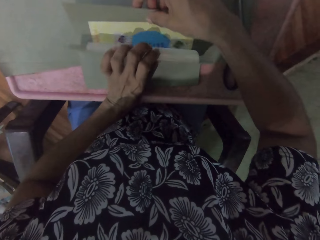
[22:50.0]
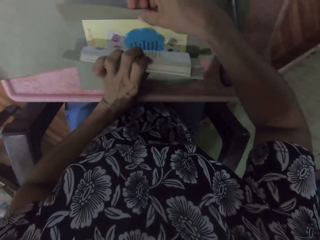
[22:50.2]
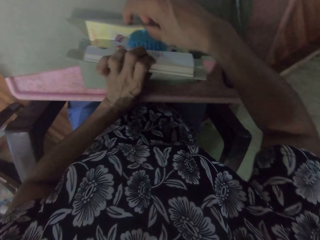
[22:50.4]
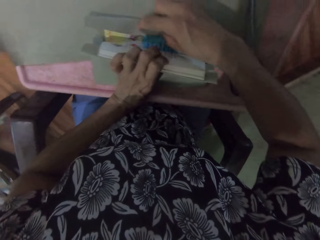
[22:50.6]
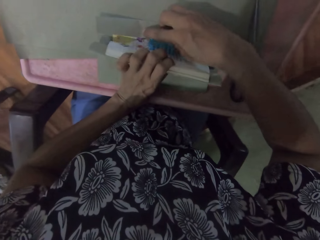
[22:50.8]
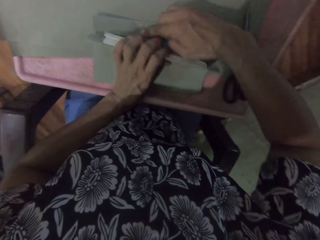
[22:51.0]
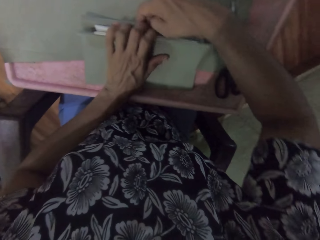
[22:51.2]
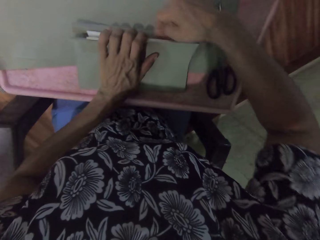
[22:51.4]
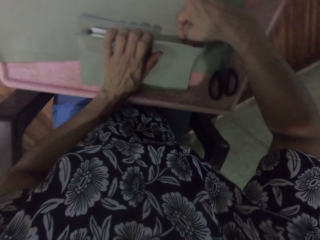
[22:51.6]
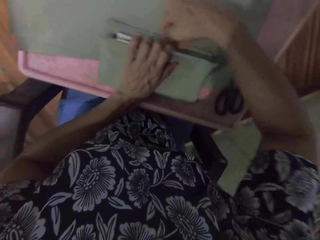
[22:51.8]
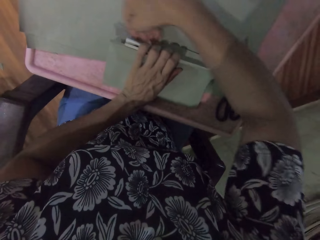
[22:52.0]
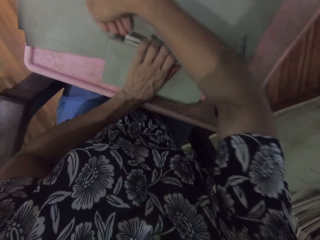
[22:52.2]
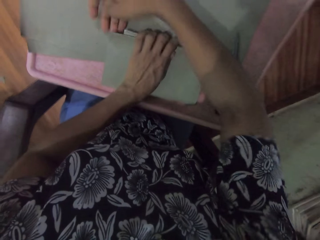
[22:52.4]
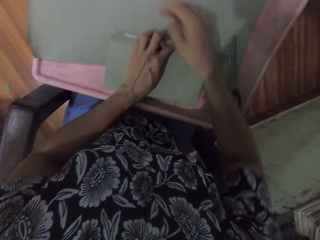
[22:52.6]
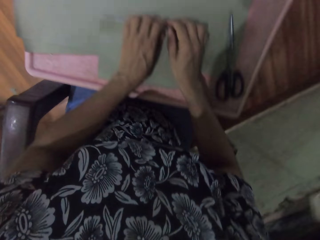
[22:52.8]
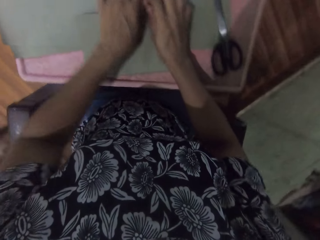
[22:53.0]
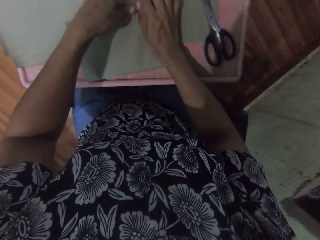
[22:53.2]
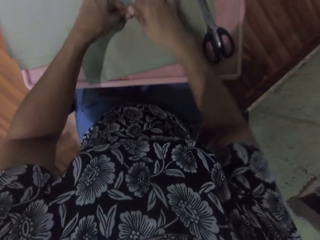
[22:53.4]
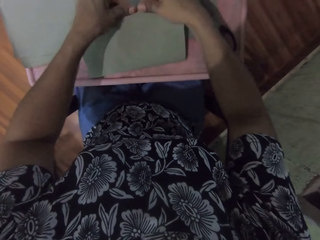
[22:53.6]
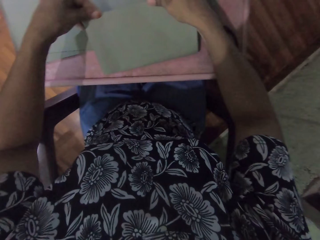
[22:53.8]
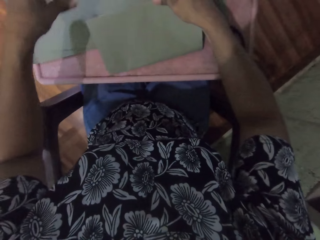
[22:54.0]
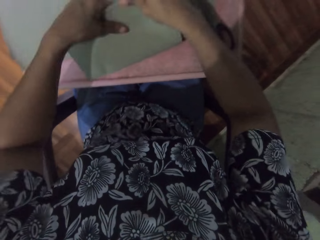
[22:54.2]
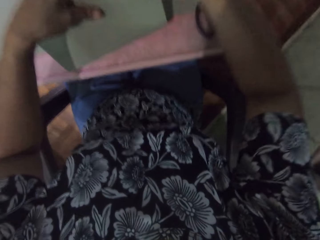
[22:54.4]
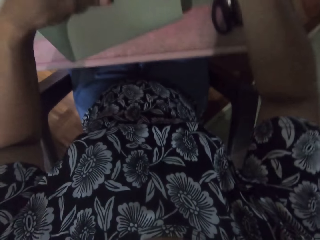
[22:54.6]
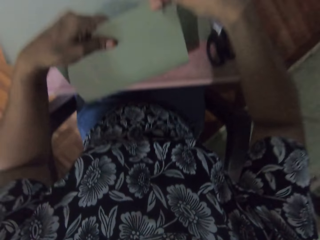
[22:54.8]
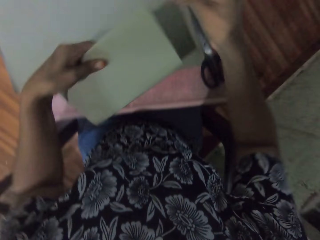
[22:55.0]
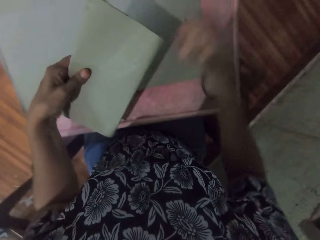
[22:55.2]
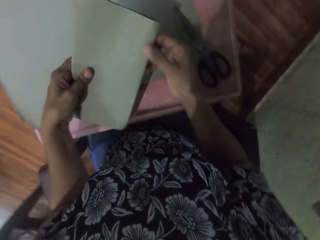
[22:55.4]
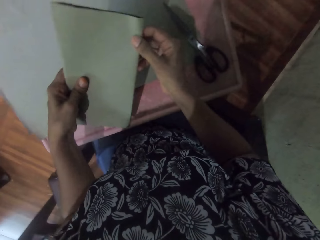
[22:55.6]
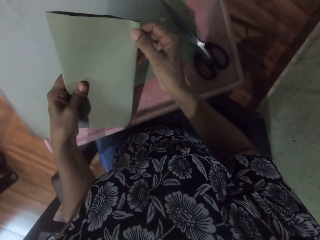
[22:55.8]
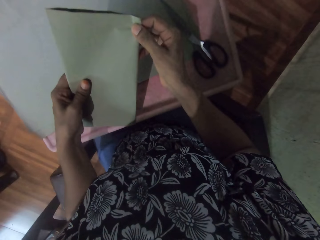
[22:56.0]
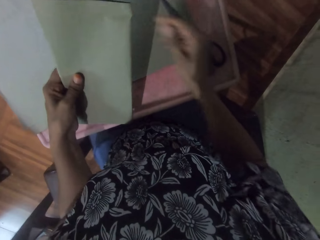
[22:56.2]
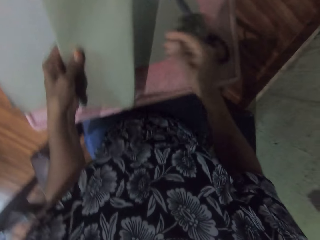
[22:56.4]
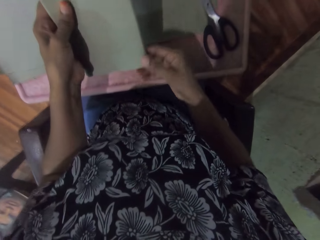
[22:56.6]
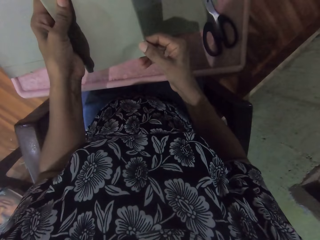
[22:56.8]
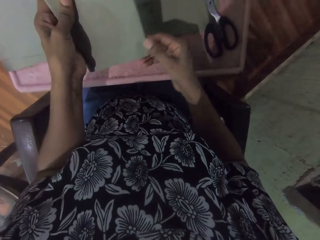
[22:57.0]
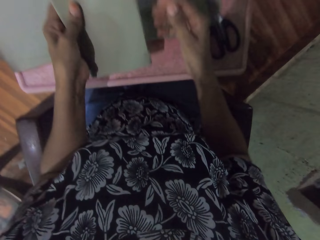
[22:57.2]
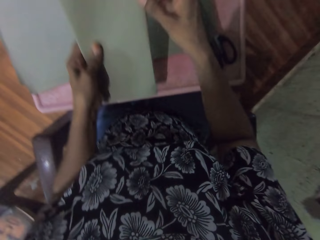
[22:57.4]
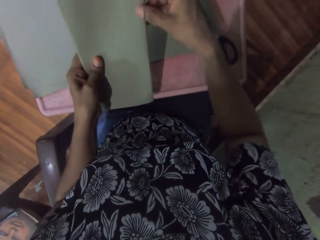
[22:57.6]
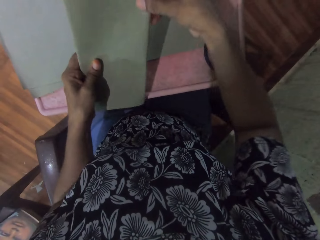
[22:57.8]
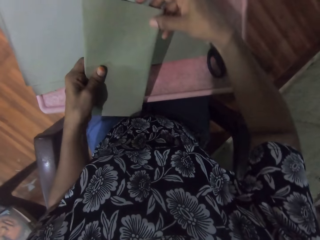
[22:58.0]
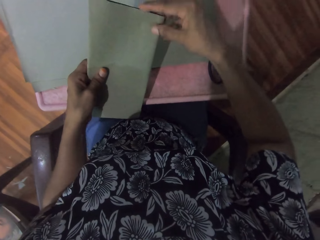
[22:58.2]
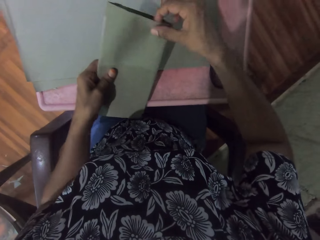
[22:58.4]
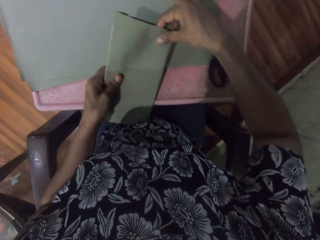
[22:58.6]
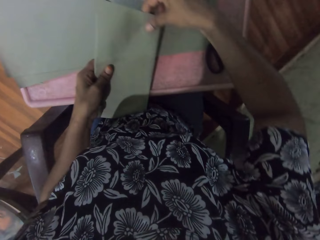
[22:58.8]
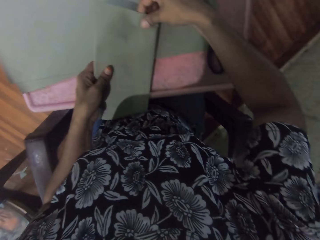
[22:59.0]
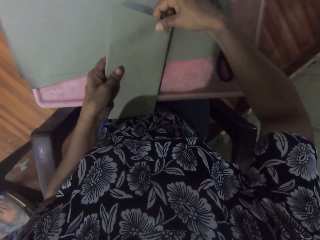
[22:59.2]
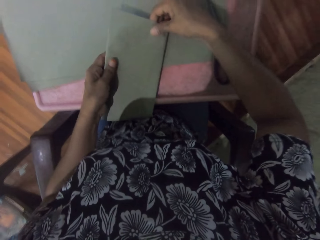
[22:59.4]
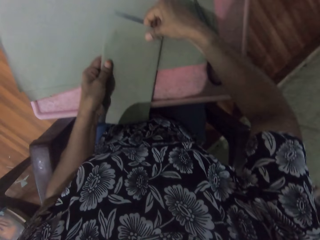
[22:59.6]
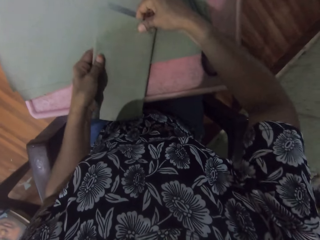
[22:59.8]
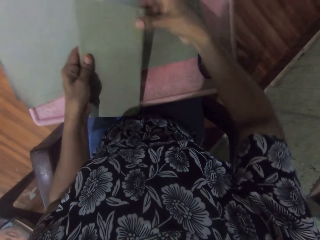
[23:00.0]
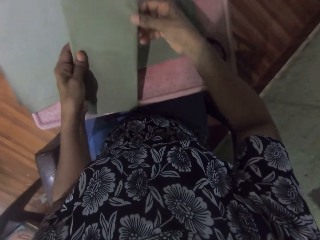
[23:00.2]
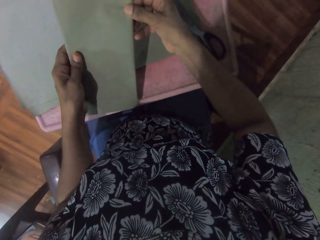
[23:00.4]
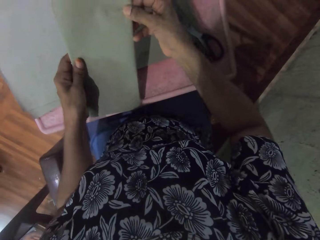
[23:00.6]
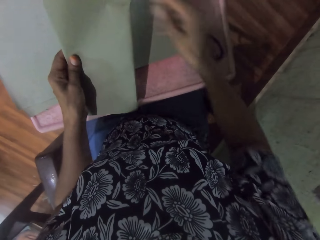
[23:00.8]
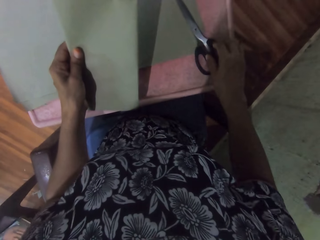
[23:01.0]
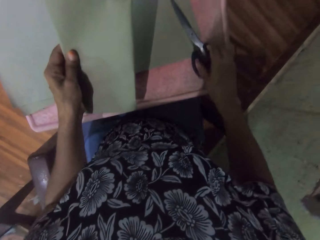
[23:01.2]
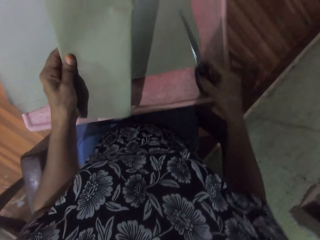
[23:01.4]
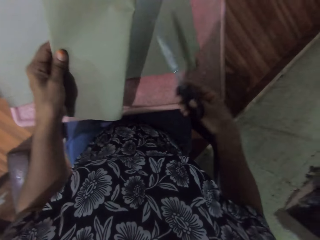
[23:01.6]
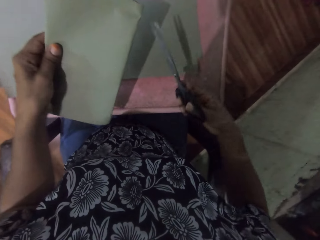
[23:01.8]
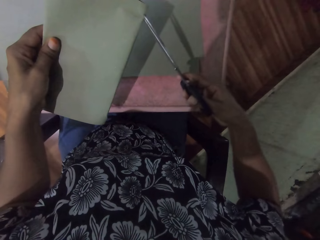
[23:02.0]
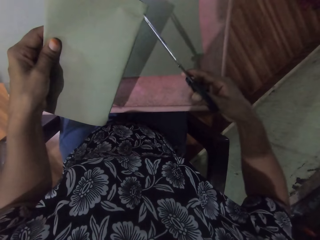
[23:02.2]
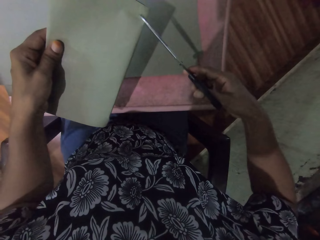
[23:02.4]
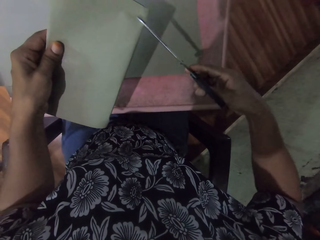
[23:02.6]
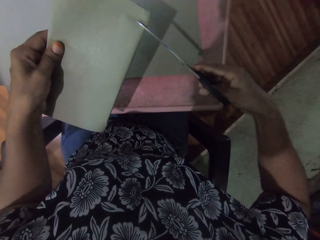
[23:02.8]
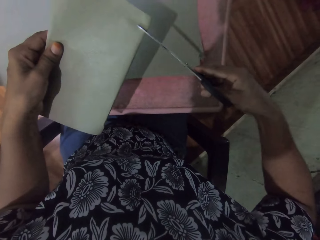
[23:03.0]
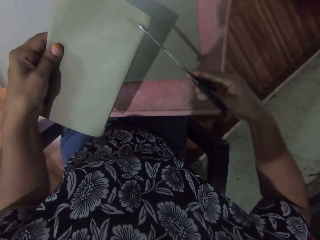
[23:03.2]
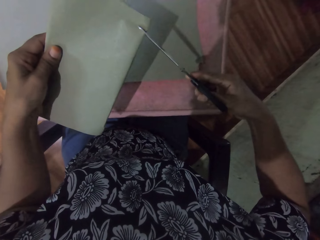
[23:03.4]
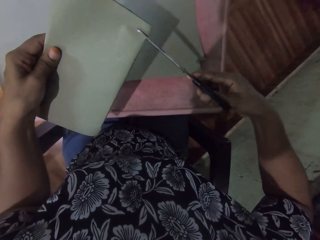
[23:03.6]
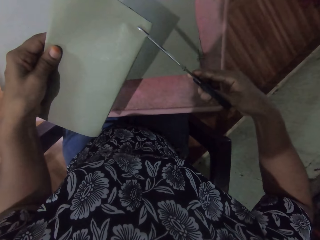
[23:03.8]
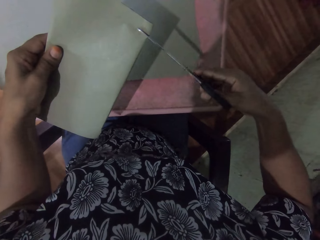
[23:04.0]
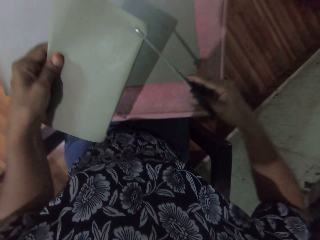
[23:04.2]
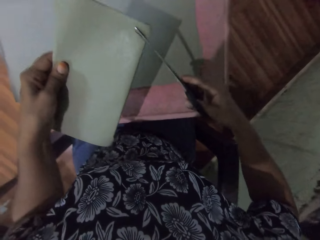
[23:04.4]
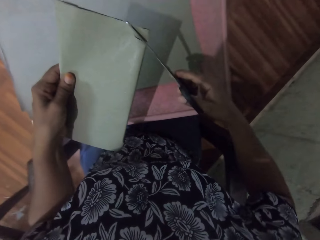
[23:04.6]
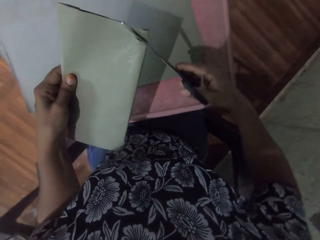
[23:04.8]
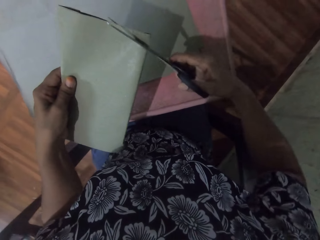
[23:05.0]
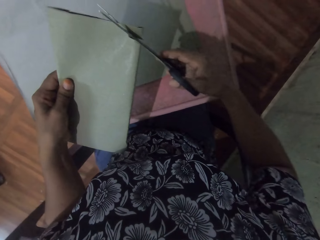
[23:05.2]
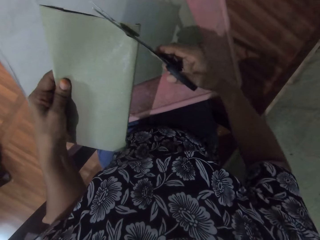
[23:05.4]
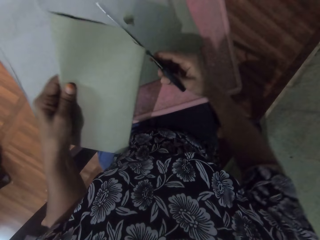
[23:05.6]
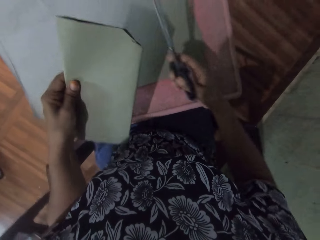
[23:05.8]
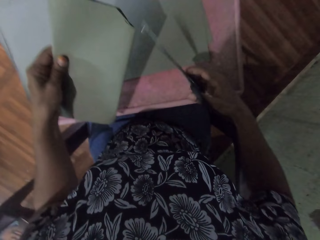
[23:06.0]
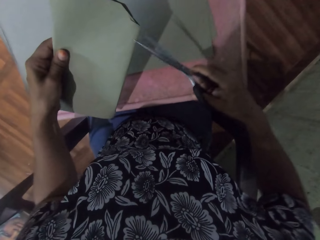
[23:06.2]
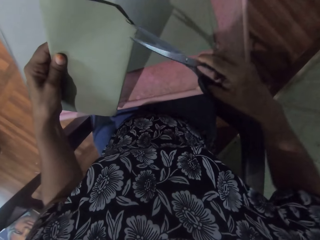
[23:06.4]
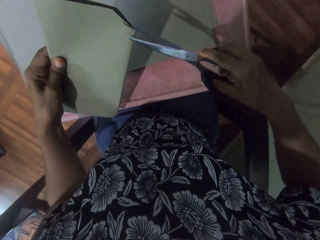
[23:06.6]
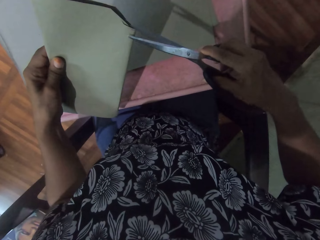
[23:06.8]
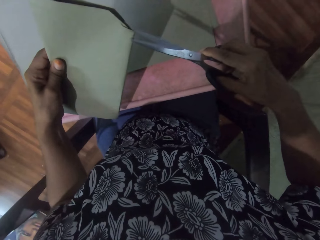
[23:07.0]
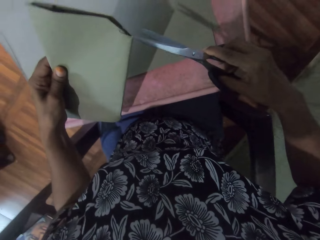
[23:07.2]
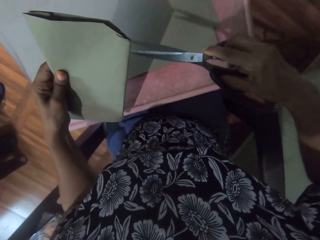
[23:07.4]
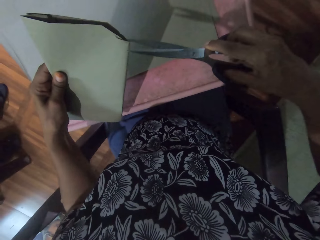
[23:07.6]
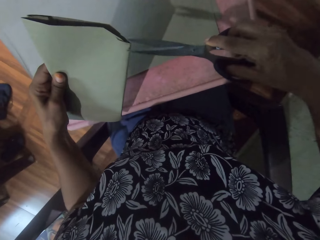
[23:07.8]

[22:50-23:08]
The camera wearer folds the brown paper over a page of the book with her right hand. She presses the brown paper with her right hand. She picks a pair of scissors from the table with her right hand. She cuts the brown paper with the scissors in her right hand.

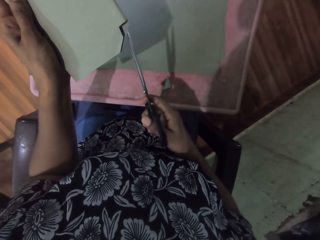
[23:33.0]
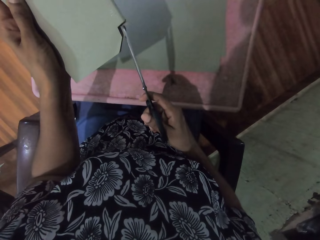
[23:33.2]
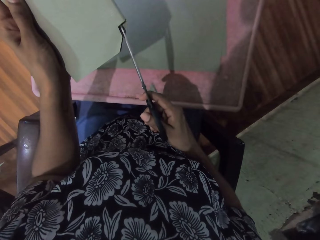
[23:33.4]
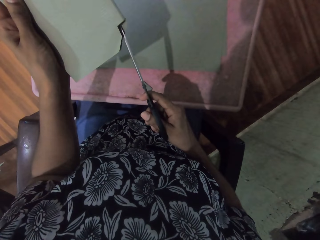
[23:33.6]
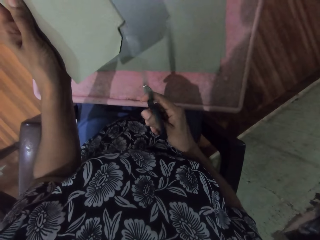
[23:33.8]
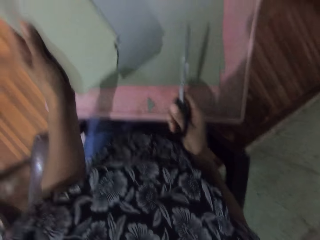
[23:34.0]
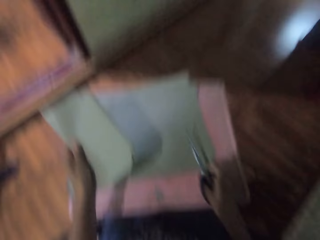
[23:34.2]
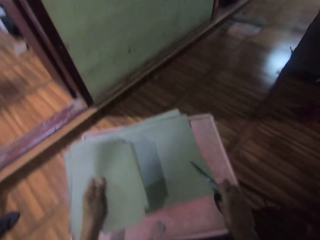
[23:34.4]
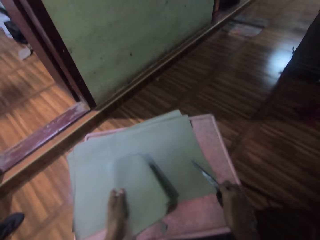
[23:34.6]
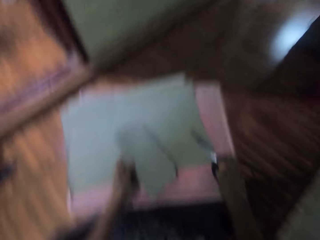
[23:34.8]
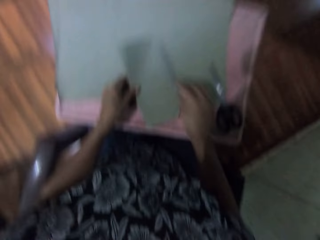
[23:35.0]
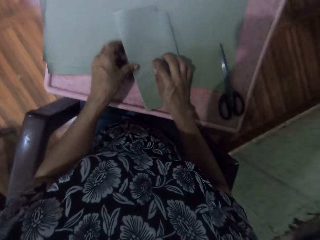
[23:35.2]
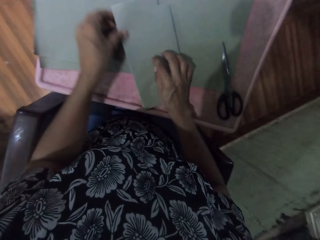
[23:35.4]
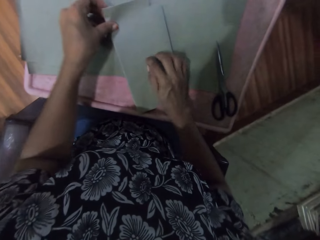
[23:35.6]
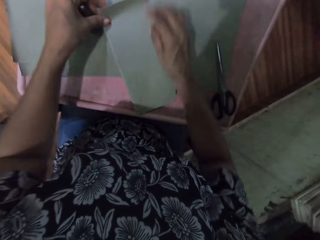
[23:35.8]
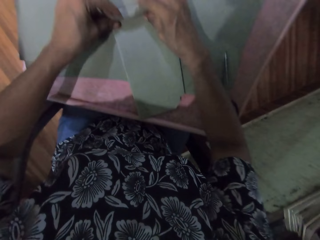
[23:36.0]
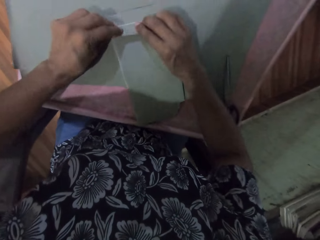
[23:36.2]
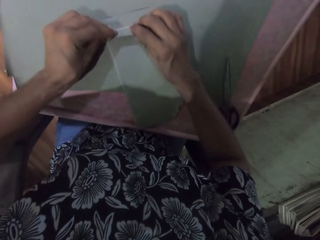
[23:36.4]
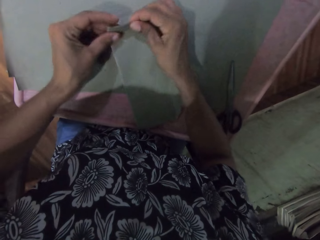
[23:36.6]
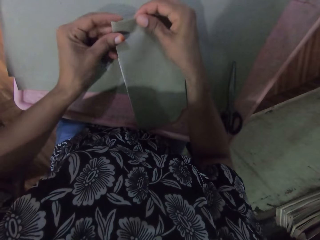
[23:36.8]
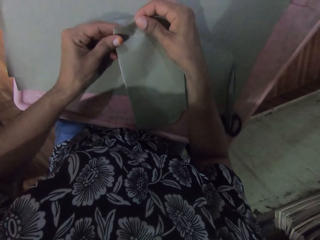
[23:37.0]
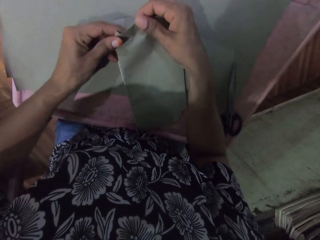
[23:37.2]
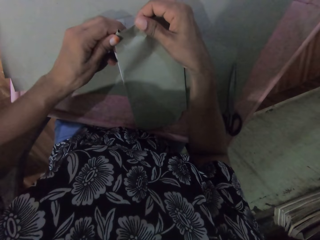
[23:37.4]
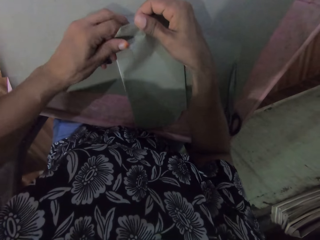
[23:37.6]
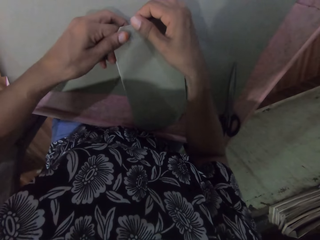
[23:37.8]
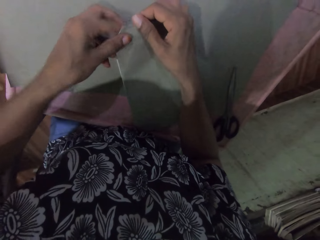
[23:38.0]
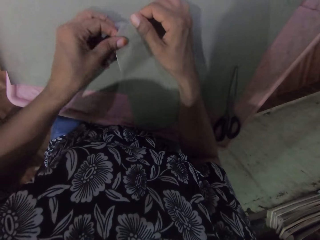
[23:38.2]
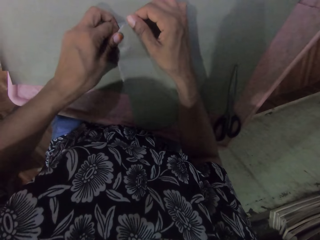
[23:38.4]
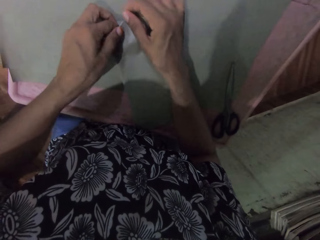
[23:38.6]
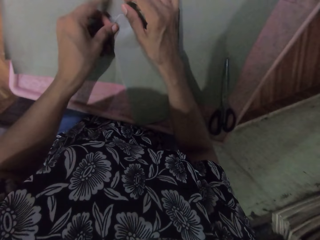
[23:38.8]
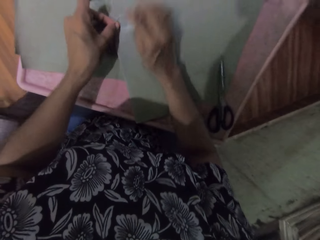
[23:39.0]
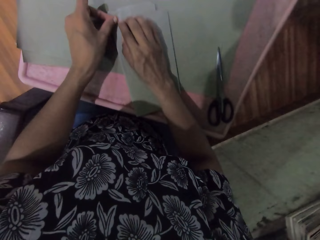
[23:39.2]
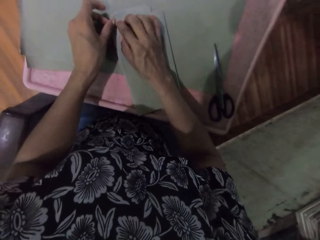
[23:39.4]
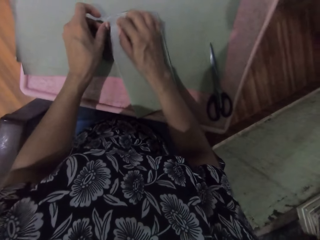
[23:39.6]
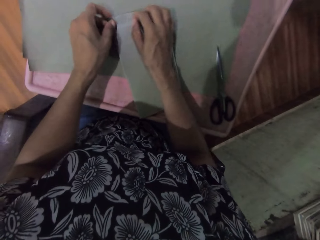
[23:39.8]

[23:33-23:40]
The camera wearer drops the scissors on the table with her right hand. She places the book on the table with both hands. She folds the brown paper with both hands.
